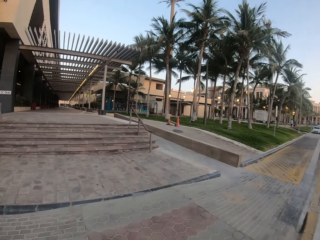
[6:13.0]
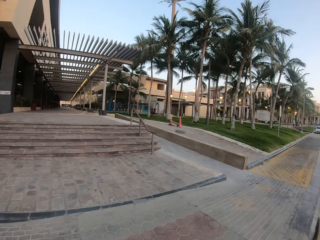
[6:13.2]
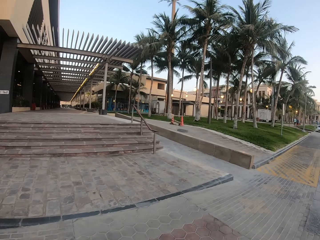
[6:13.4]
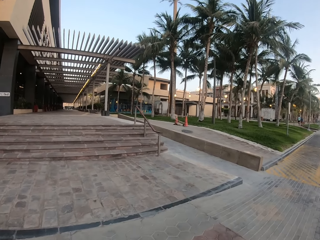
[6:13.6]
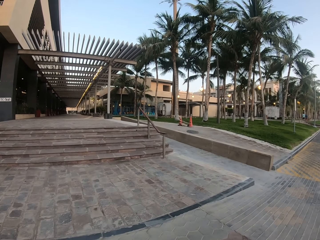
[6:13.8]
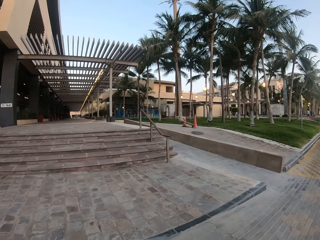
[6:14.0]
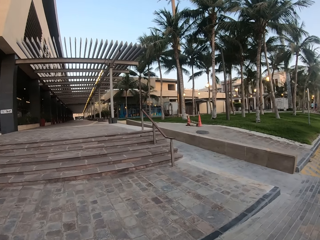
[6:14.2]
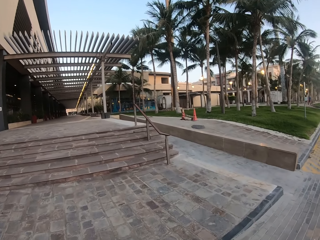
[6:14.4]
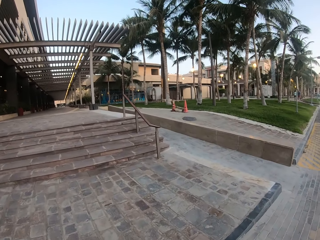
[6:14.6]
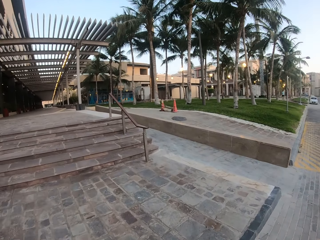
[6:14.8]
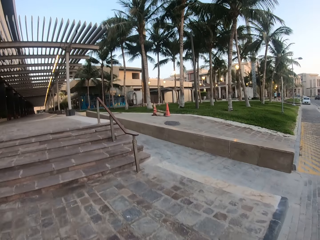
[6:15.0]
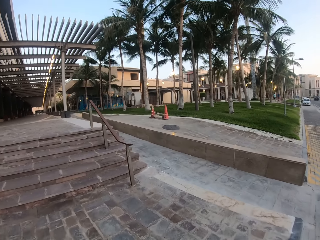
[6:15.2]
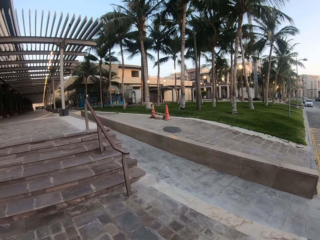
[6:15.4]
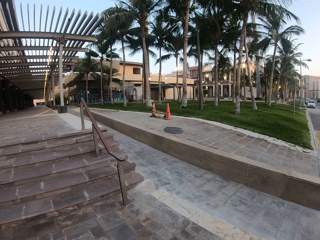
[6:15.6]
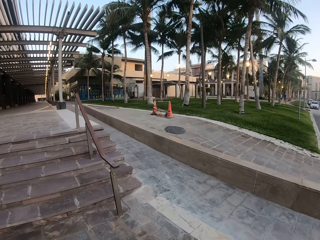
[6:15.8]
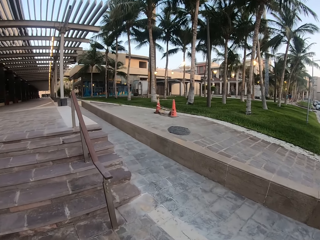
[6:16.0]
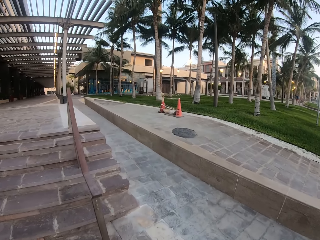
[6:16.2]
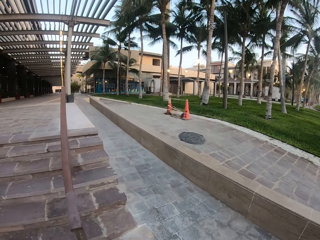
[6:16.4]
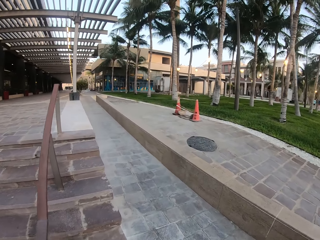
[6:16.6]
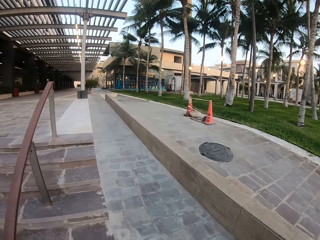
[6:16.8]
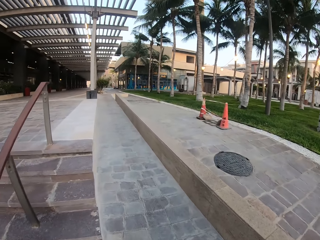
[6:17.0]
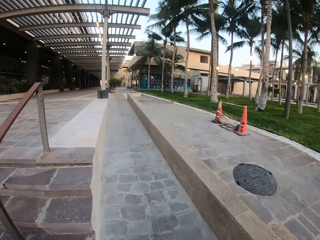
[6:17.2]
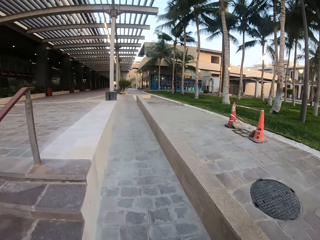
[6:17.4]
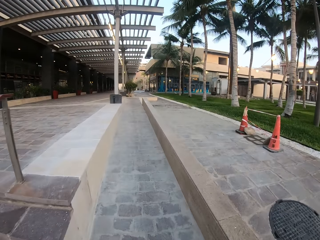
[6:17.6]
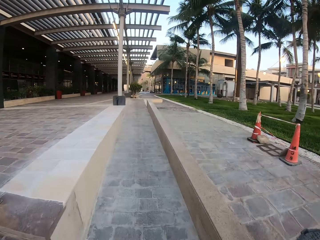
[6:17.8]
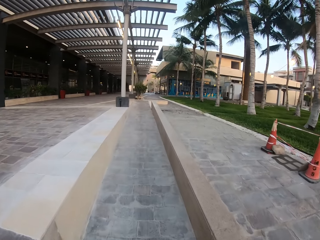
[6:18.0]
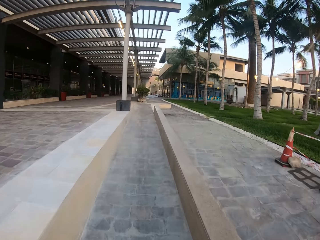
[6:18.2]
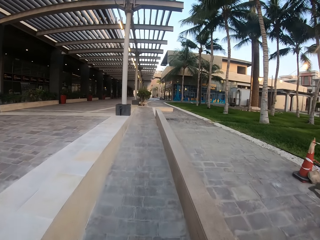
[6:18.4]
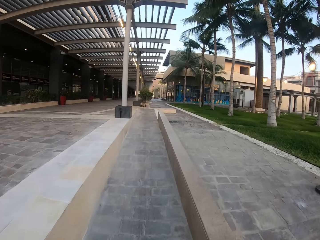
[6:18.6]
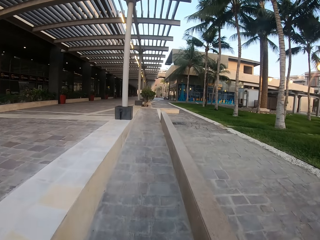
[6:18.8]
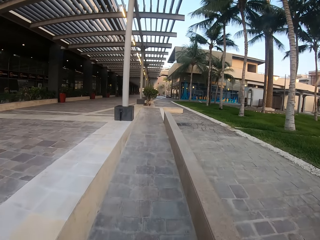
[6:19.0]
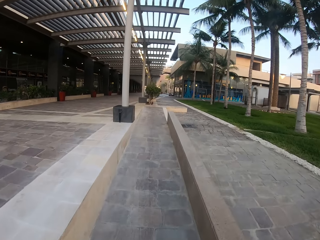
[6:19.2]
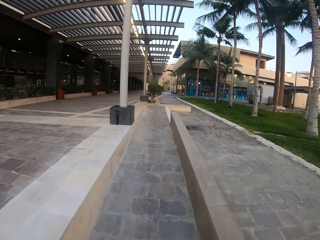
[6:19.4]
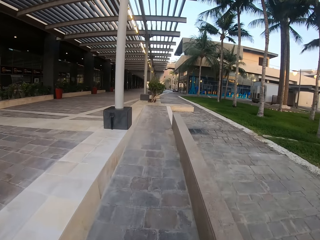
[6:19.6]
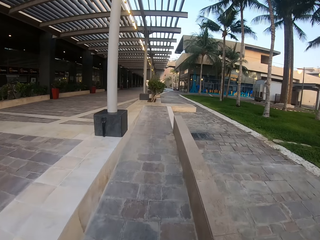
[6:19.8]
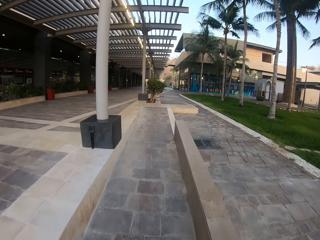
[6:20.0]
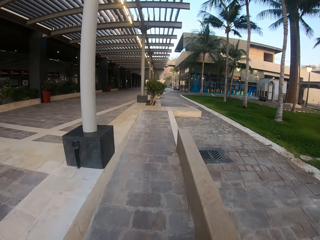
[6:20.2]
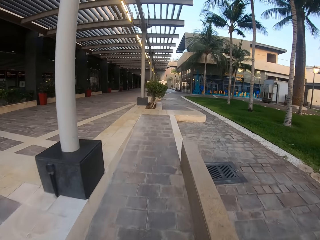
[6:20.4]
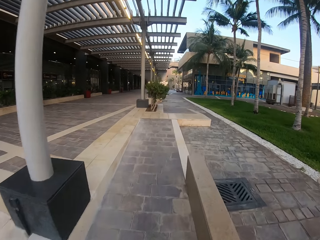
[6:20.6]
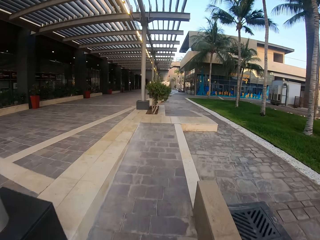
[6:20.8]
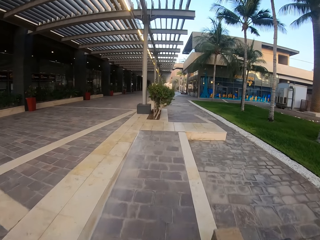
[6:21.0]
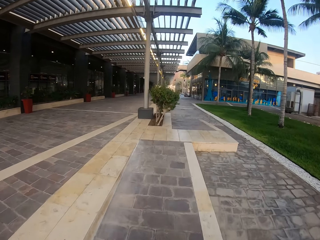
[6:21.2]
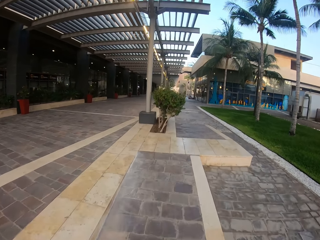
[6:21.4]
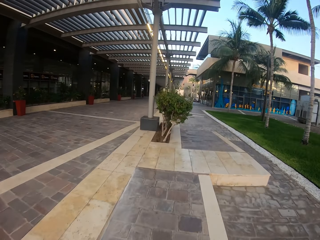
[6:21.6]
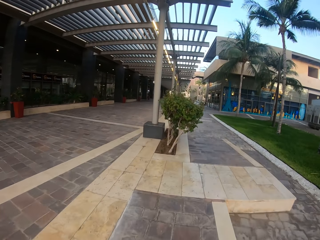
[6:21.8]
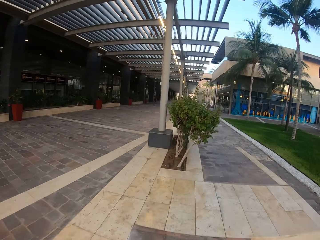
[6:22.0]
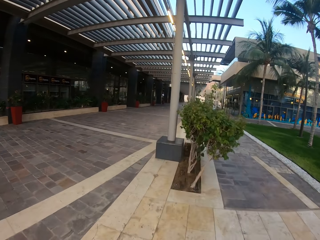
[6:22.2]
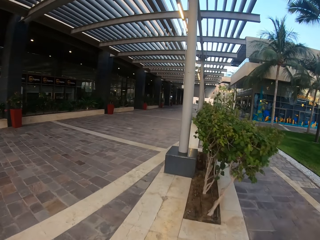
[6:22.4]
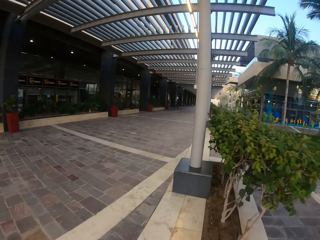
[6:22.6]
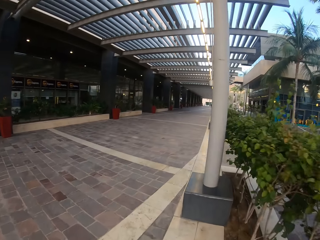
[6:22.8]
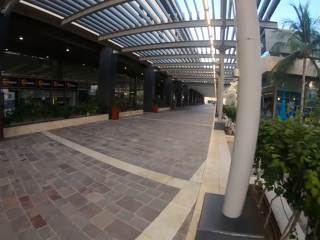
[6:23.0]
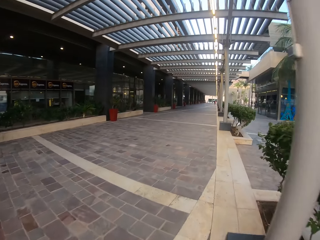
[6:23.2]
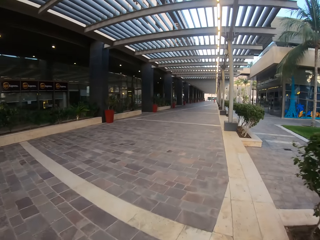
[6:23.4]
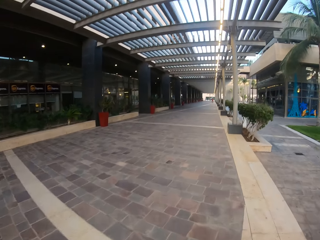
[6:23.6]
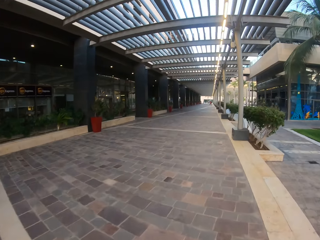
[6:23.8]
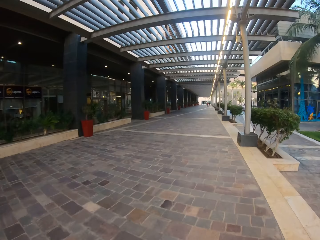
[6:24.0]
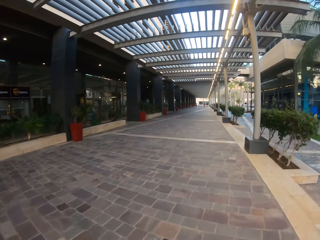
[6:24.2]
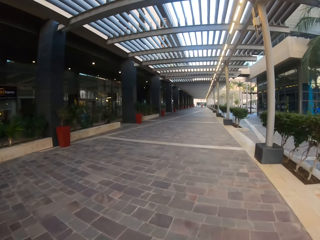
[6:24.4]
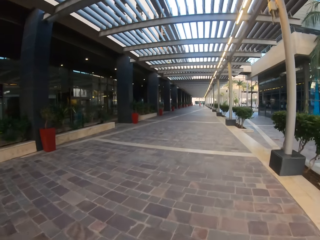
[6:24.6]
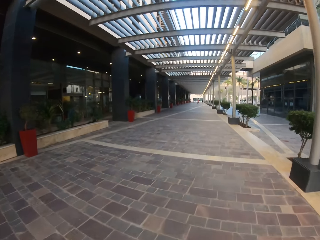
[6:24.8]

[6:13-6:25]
The camera wearer turns left. They ride around the street.

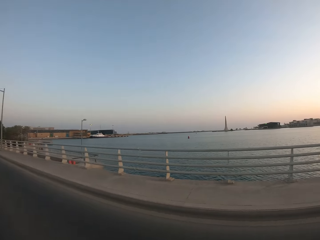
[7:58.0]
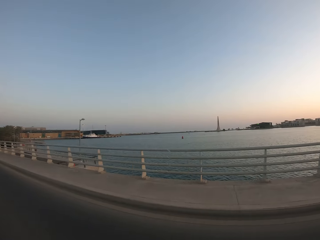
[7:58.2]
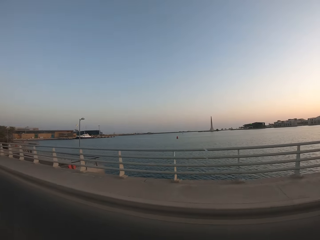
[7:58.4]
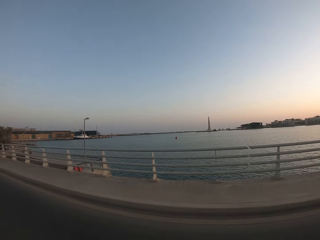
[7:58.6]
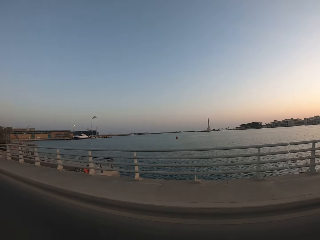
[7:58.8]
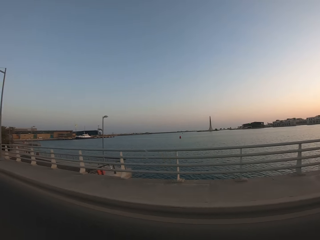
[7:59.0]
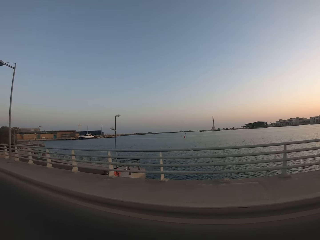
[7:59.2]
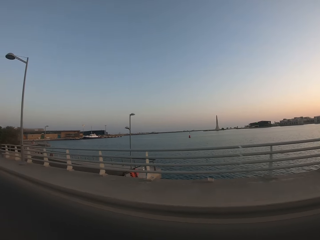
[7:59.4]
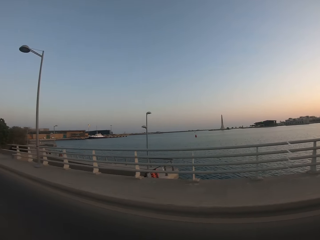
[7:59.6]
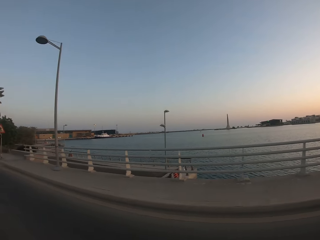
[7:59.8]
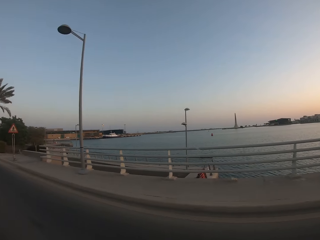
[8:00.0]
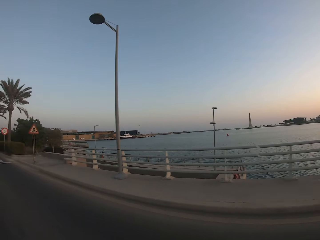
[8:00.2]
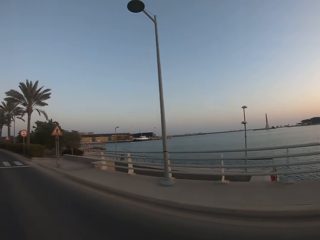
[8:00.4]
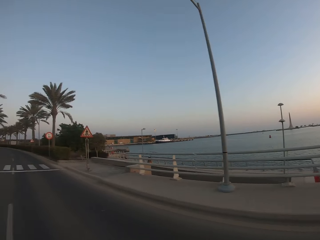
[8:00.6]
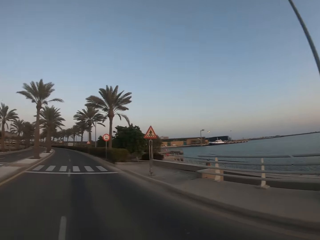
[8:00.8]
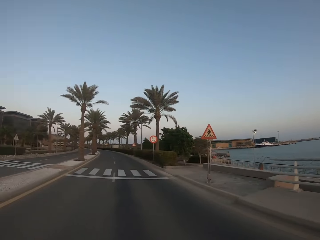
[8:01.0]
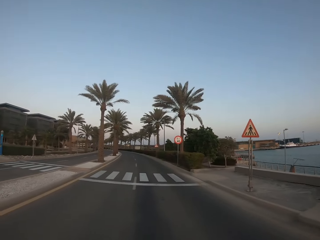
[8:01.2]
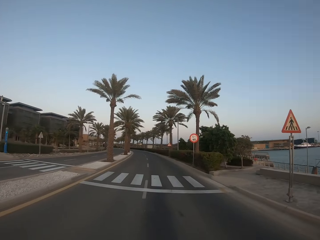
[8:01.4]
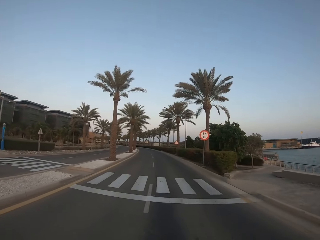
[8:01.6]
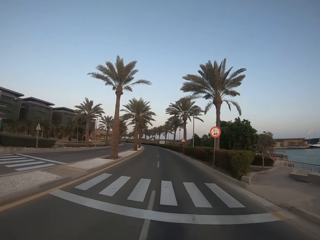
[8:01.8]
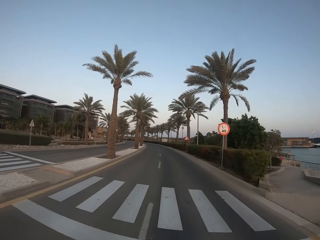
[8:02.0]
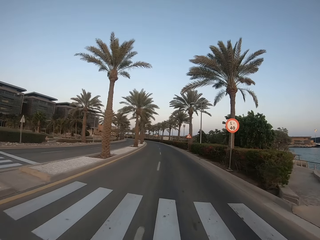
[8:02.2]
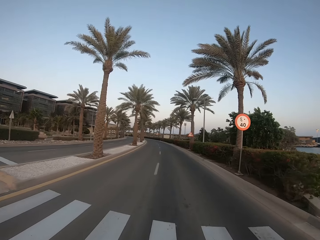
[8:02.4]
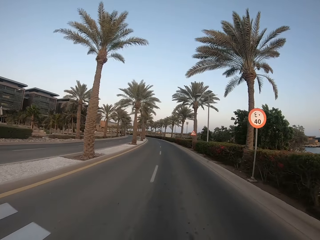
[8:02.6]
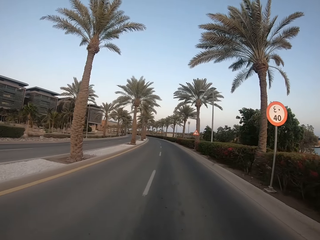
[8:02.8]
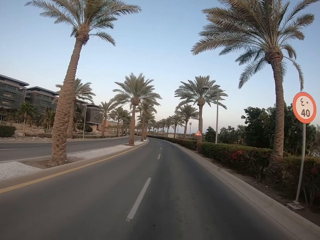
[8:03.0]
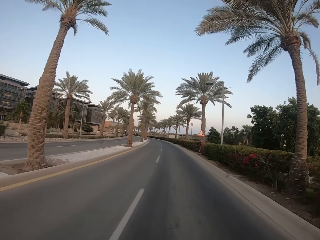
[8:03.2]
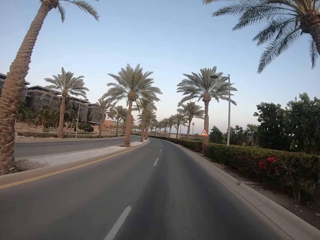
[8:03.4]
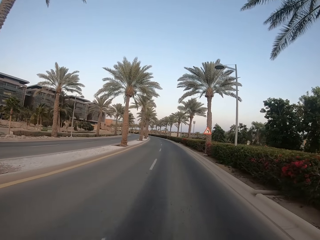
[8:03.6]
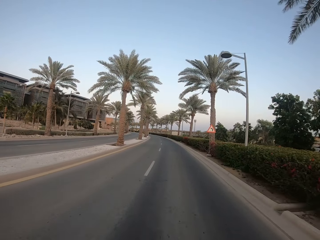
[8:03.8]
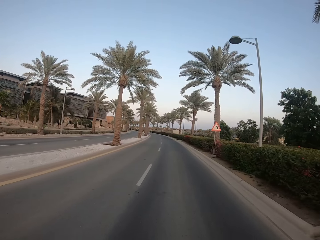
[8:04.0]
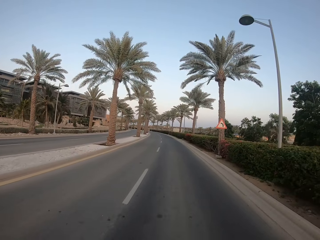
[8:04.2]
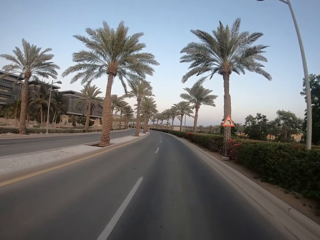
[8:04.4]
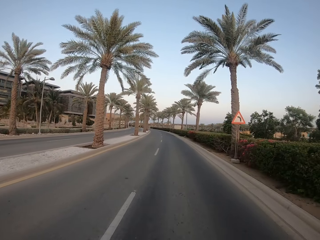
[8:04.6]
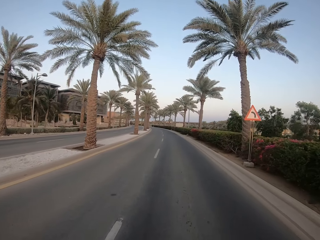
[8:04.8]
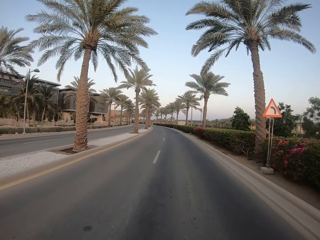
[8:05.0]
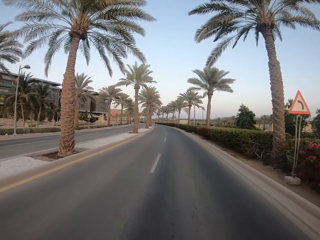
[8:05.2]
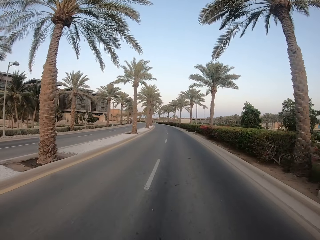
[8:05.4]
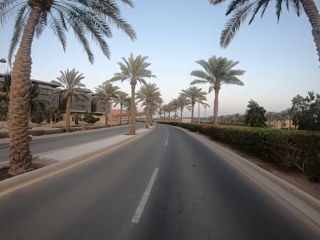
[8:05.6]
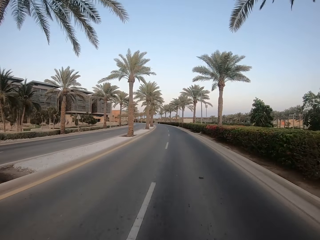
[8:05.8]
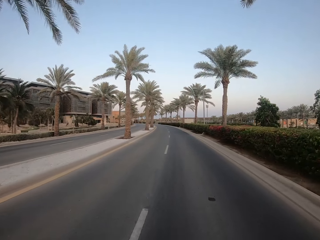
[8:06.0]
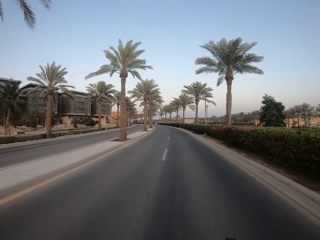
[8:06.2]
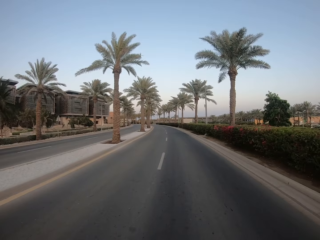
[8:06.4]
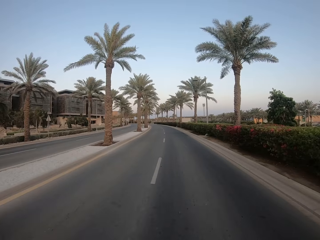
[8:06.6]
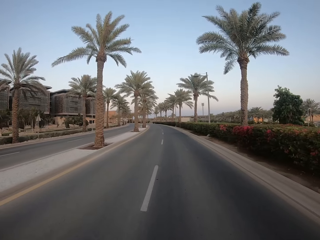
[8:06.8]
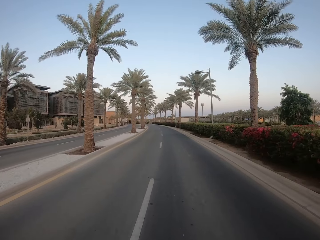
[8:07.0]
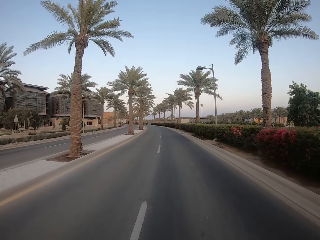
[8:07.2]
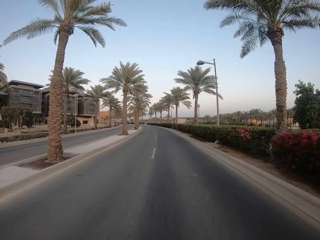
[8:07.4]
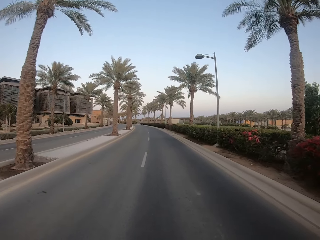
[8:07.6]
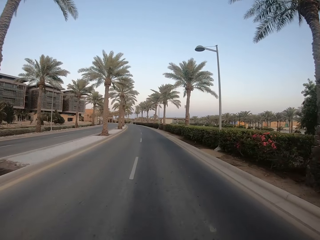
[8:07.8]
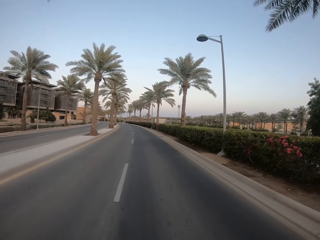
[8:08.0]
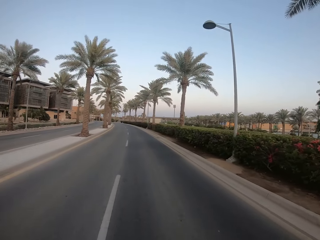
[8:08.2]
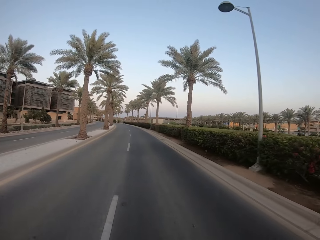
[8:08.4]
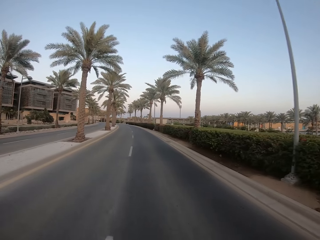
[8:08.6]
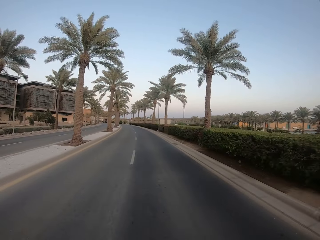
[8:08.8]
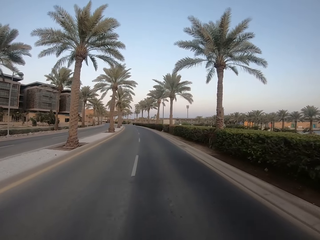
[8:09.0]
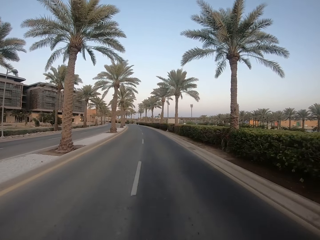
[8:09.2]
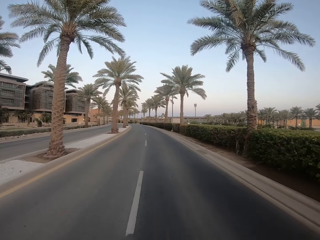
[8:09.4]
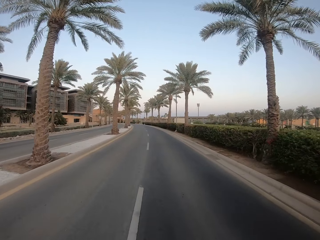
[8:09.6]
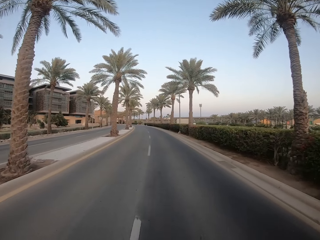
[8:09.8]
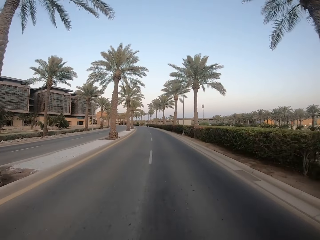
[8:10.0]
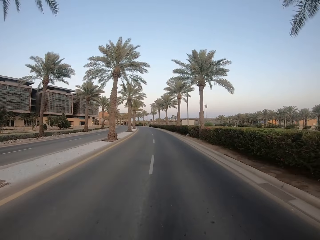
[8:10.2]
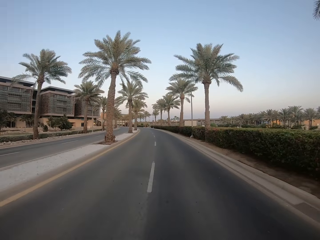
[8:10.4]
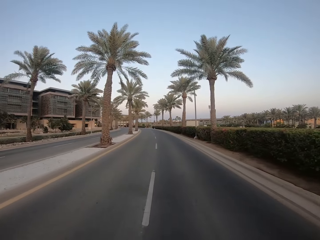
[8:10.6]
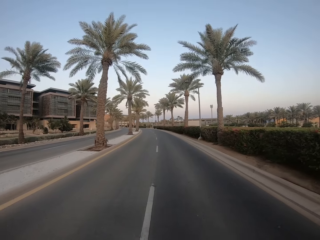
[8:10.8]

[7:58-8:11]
The camera wearer looks around. They ride around the street.
